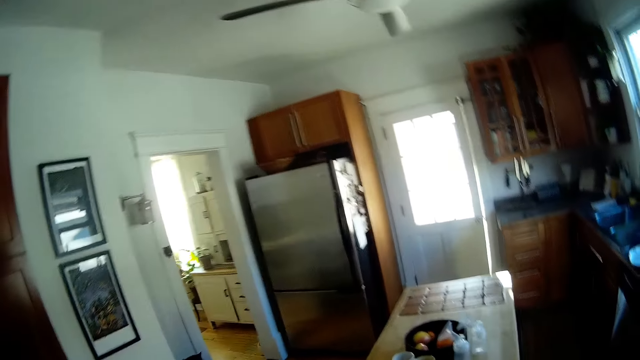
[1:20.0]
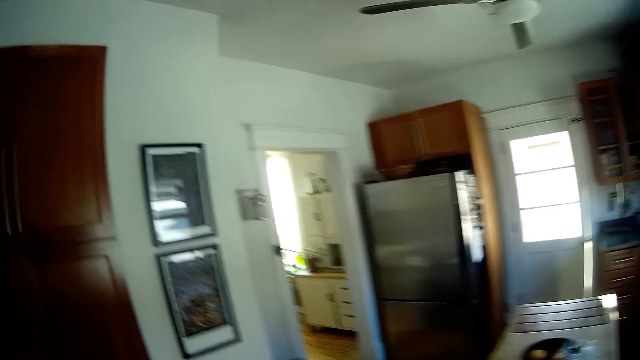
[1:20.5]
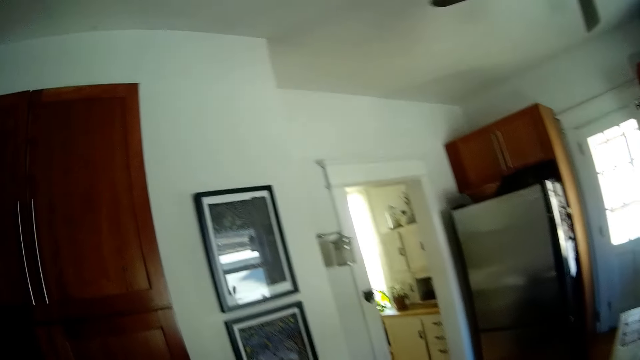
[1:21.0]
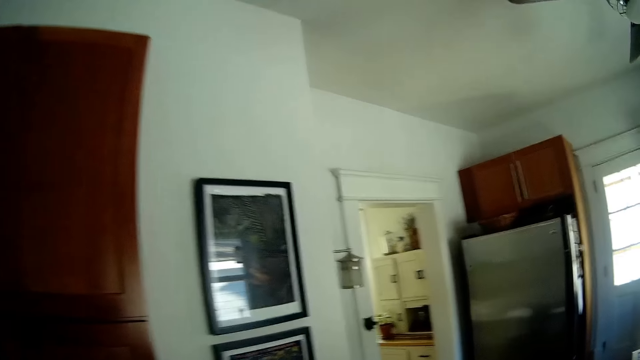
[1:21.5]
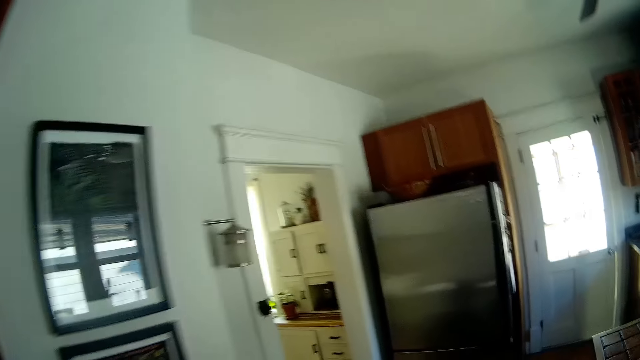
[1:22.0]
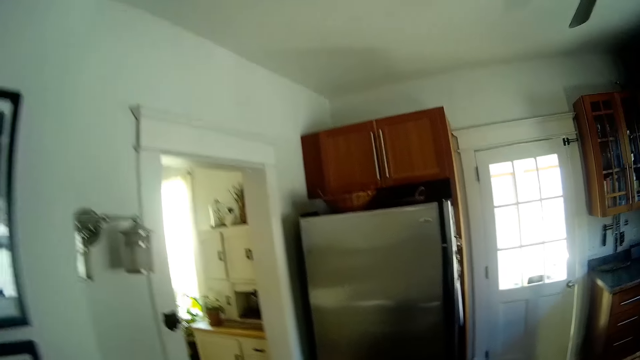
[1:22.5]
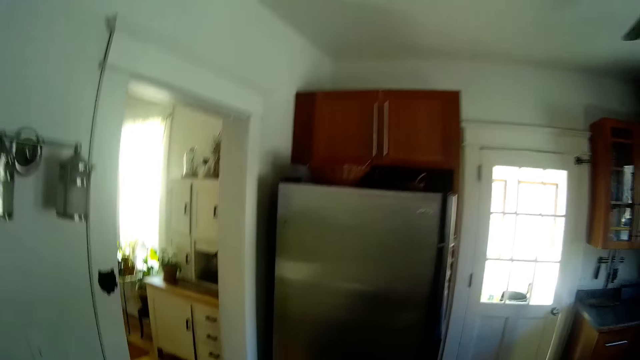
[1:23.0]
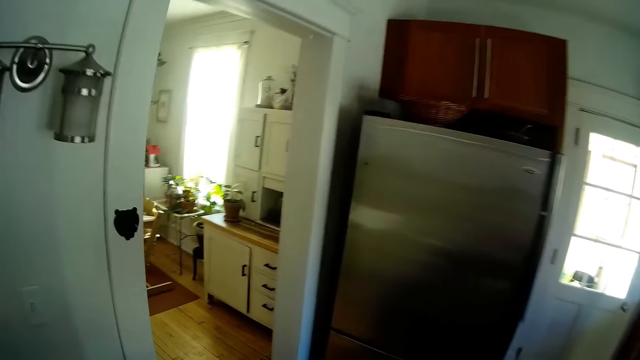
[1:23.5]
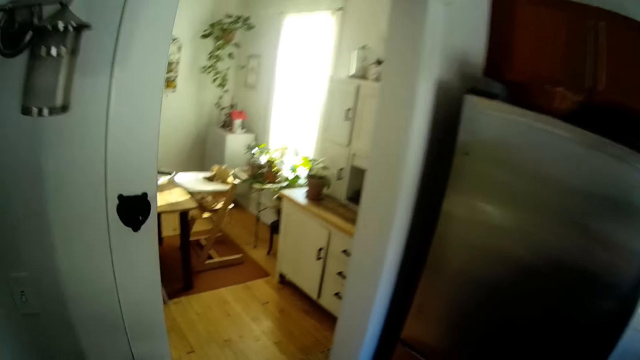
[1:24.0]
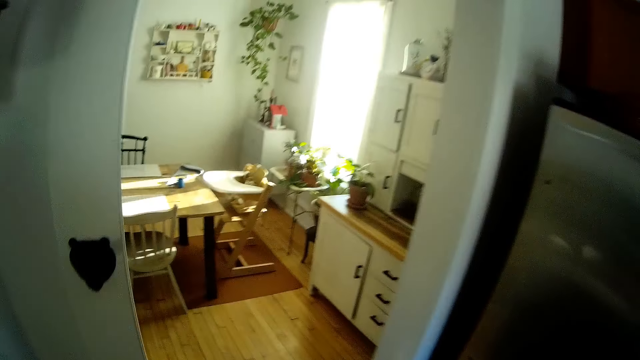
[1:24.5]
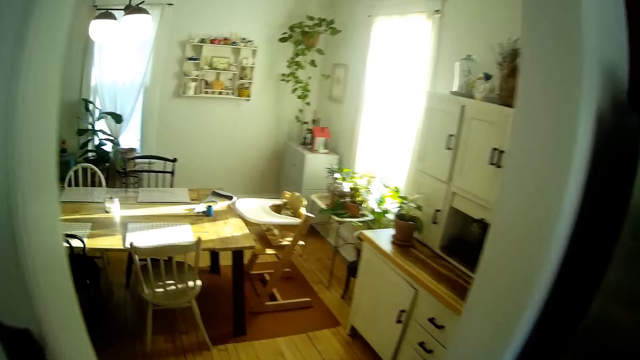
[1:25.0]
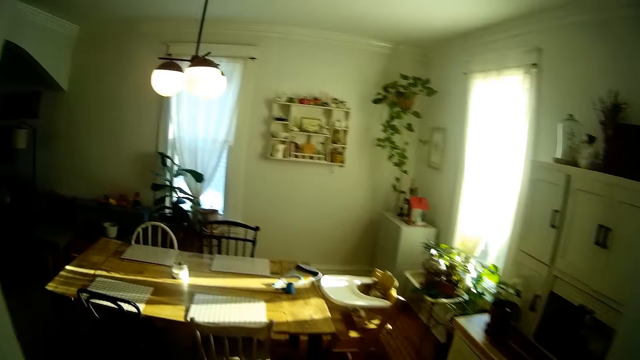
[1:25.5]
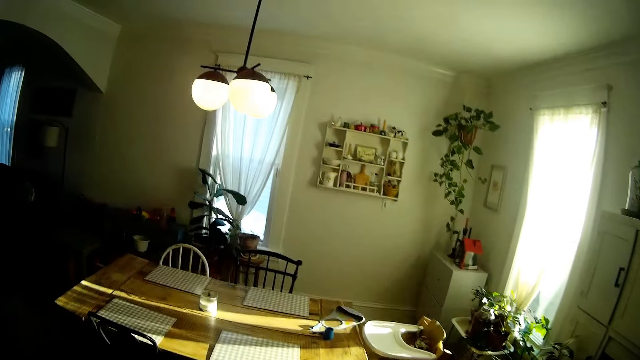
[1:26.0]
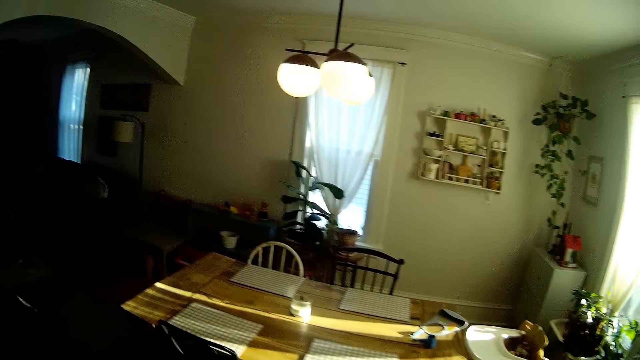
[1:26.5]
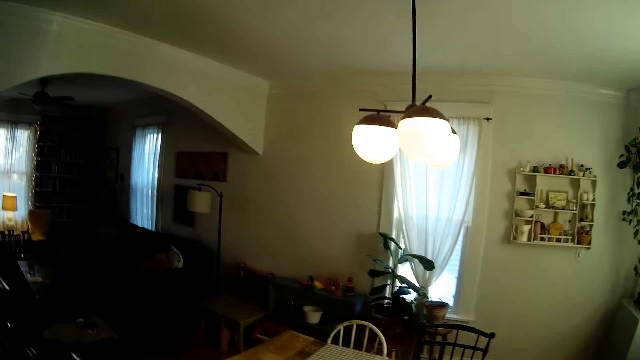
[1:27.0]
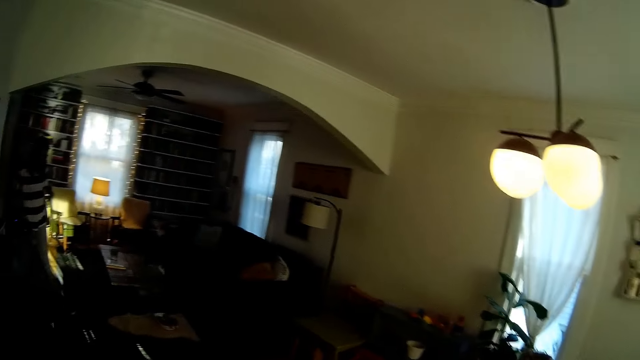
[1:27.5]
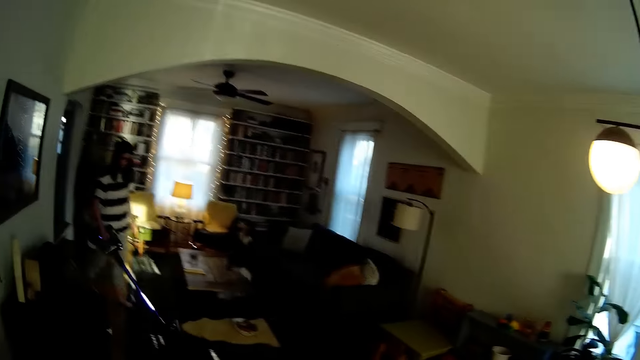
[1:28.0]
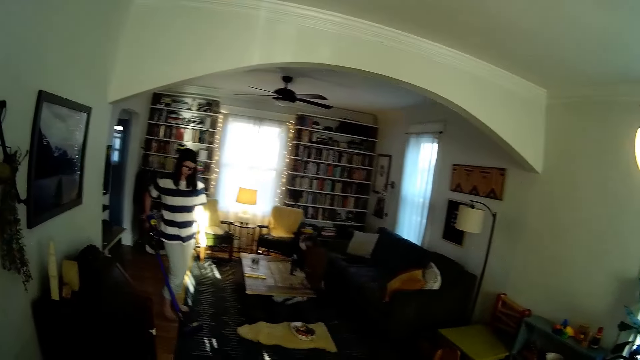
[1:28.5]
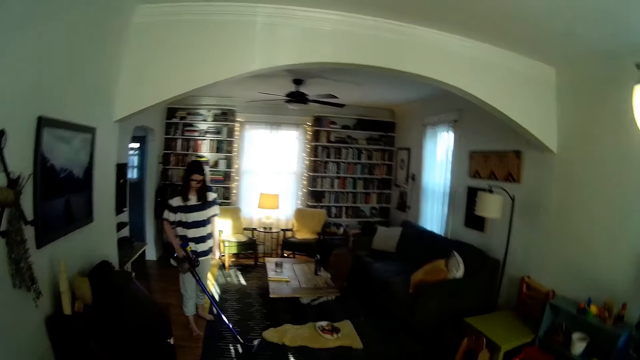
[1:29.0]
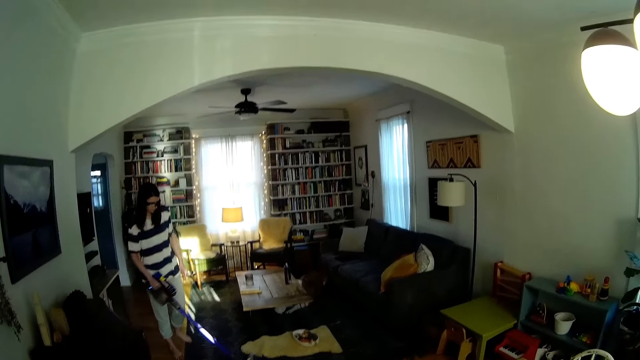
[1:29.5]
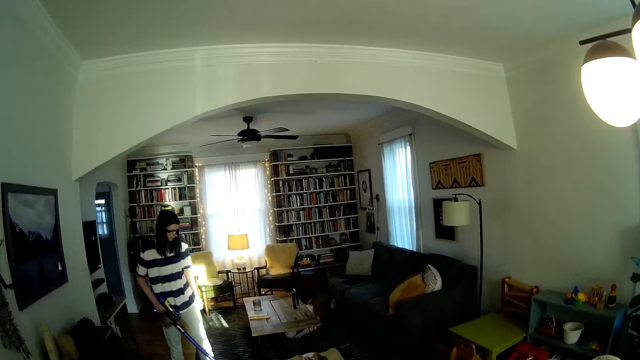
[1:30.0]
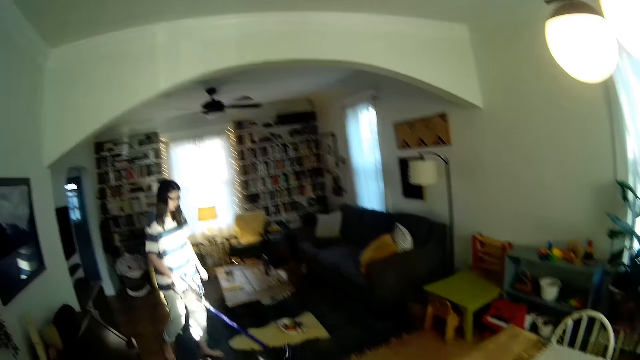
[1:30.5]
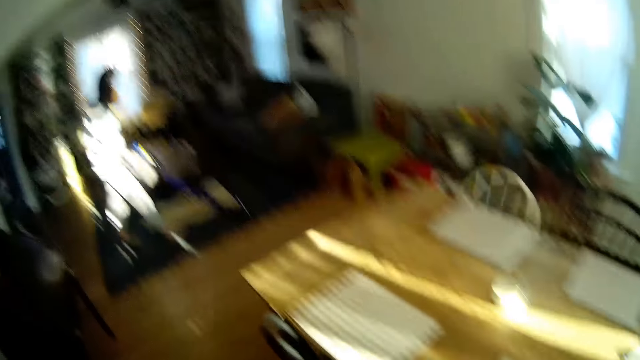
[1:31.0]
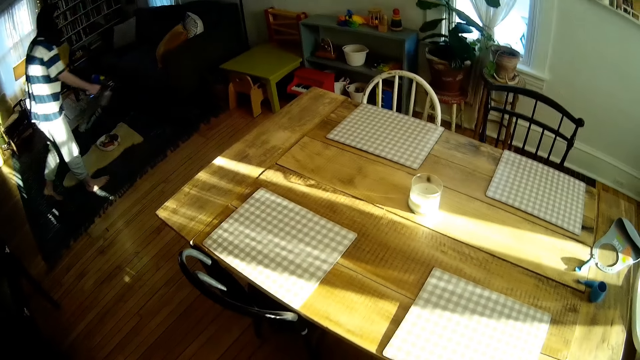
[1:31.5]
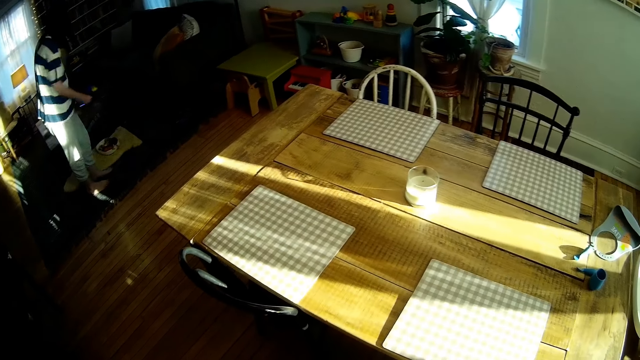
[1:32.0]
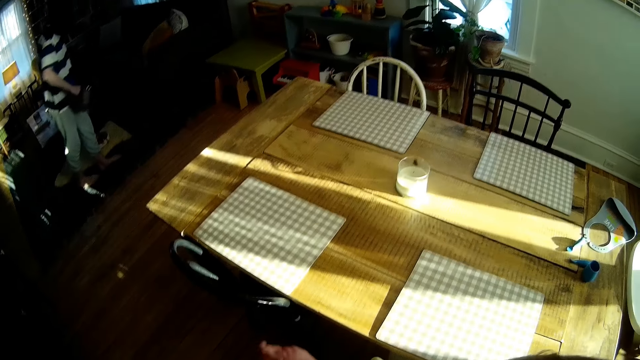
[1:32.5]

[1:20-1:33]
The camera wearer looks at the picture frames on the wall. They move to the dining room. They look at the chandelier. A woman vacuum cleans the floor. The camera wearer looks at the woman.

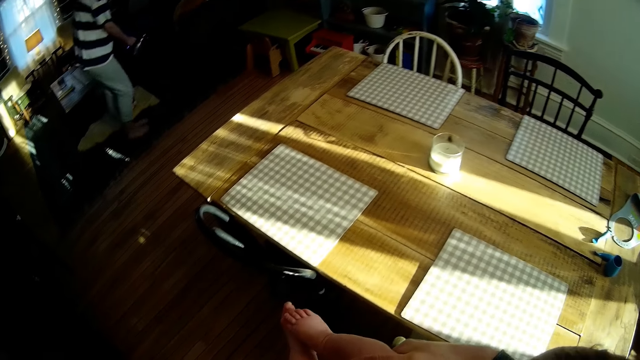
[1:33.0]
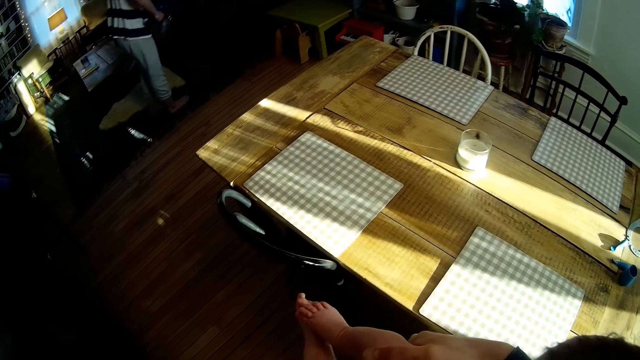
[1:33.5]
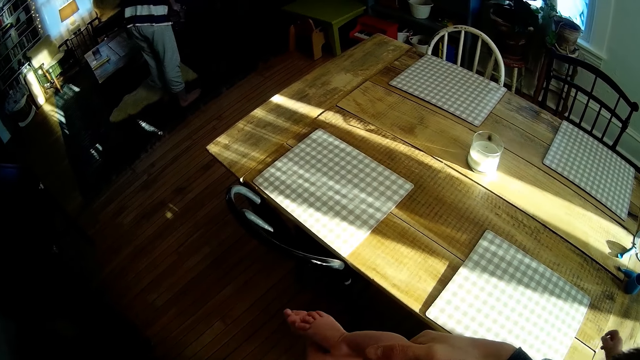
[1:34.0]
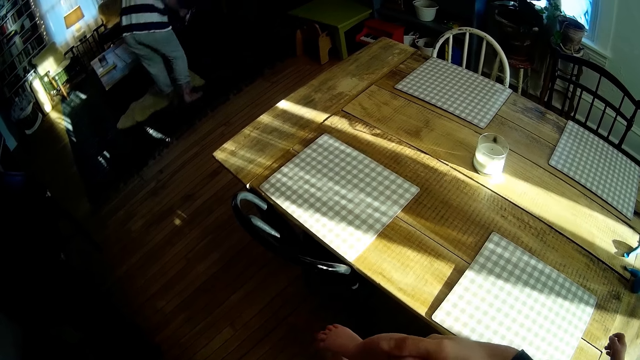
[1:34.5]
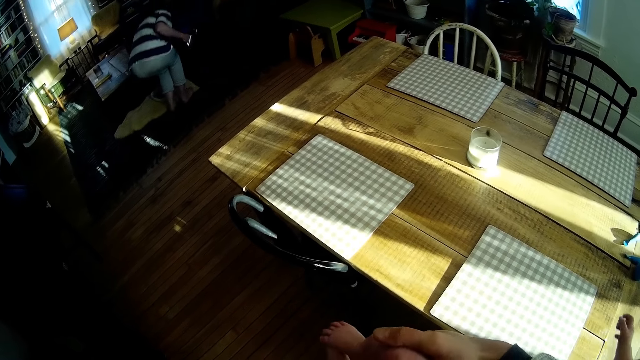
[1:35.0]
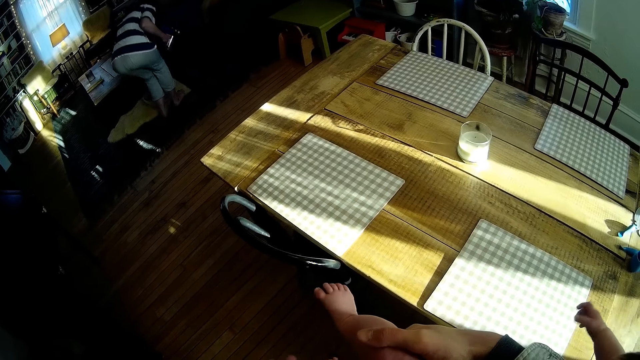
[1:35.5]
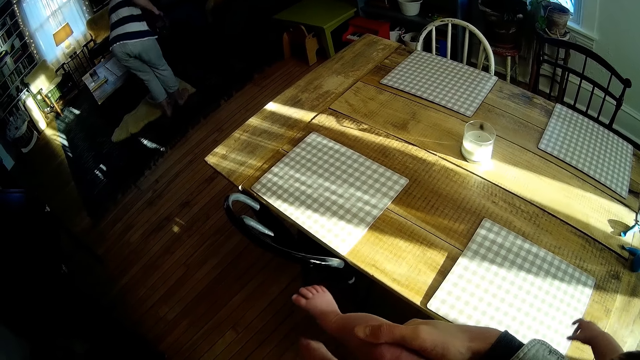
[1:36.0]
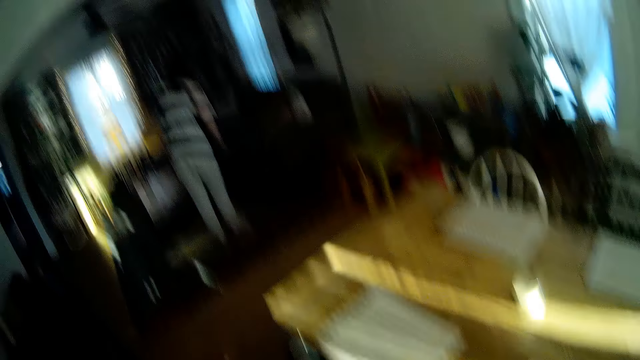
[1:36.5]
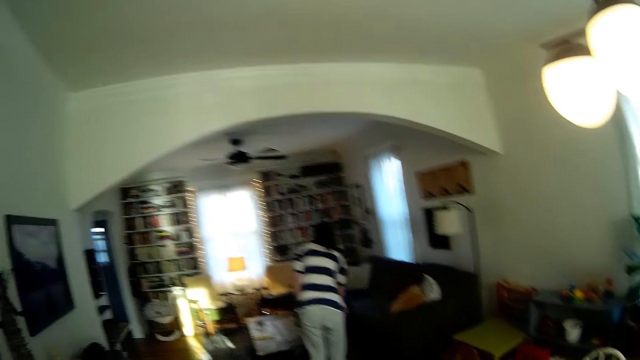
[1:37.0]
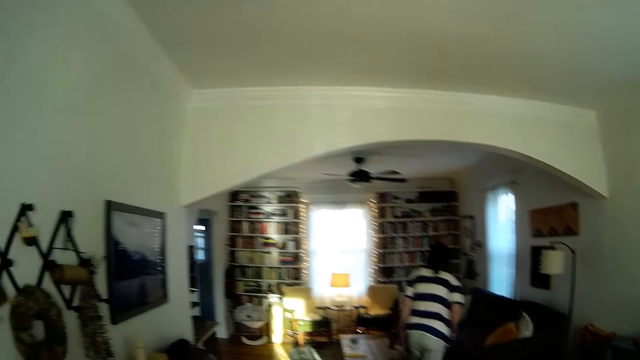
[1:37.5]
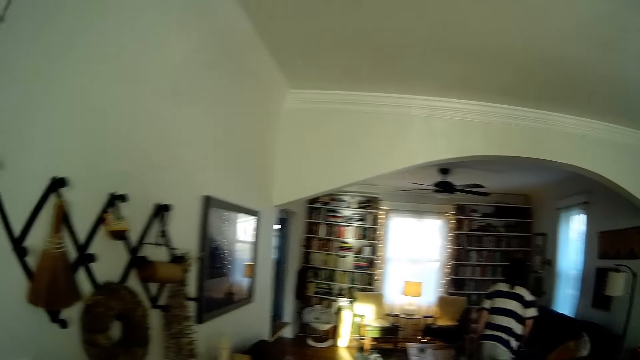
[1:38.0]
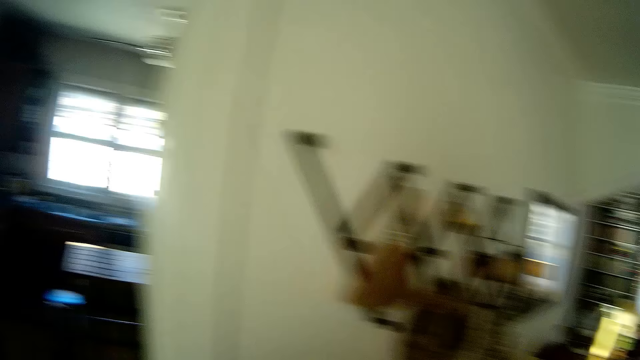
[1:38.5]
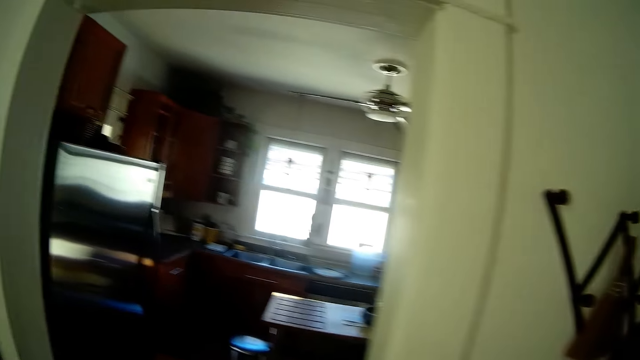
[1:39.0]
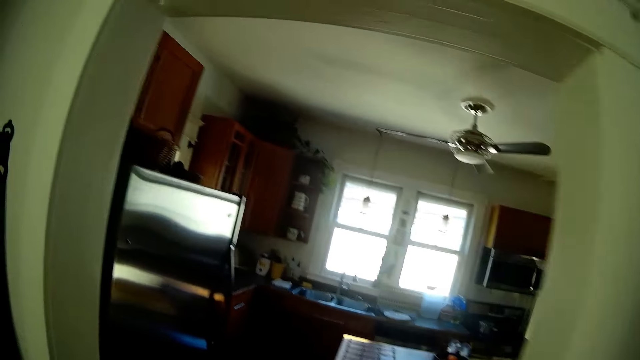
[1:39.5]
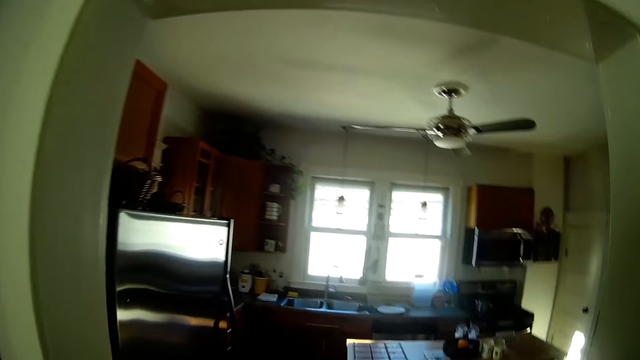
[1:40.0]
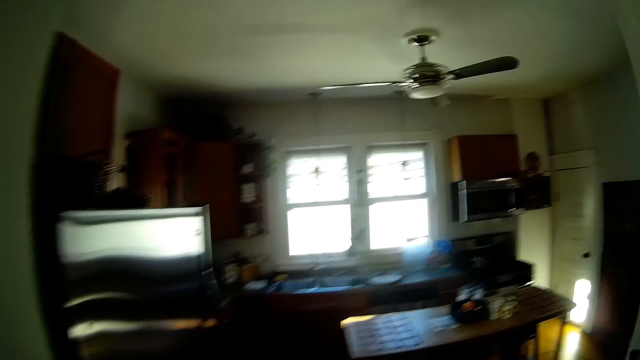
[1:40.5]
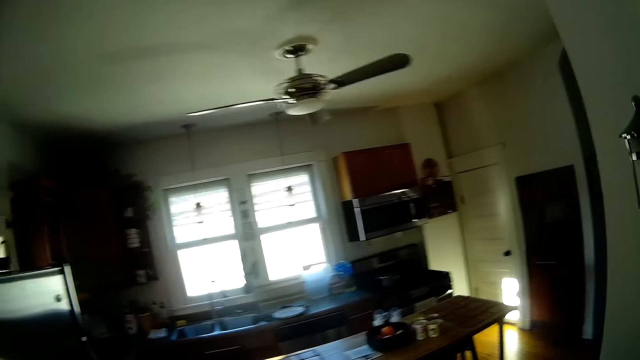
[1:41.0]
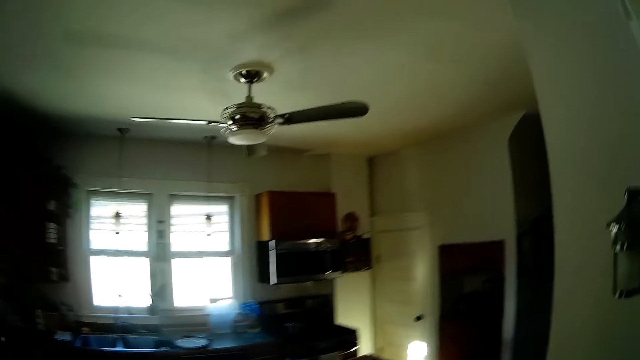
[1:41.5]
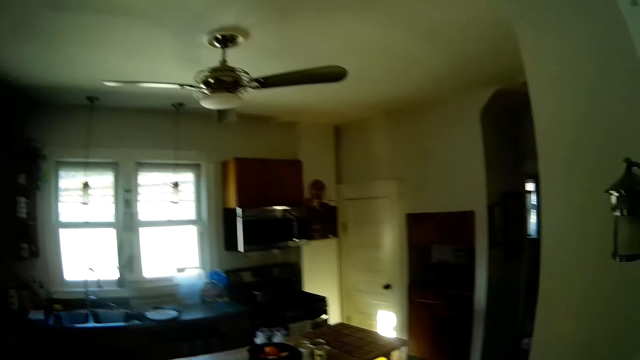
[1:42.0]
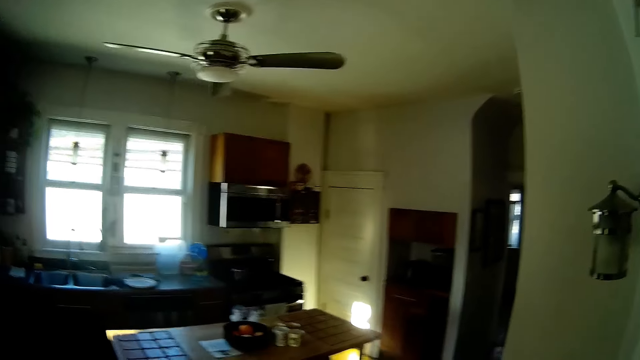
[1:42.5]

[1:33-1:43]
The camera wearer plays with a baby. They look at the baby's legs. They look at the baby's hand. They look around. They look at the decorations on the wall. They walk to the sitting room. They move towards the window.
